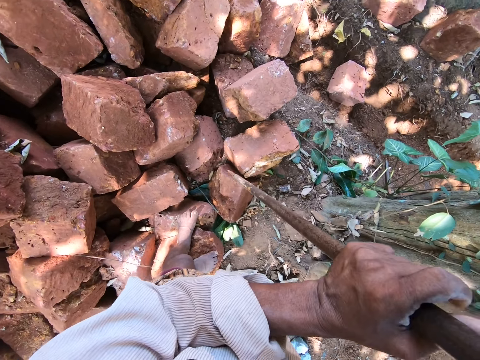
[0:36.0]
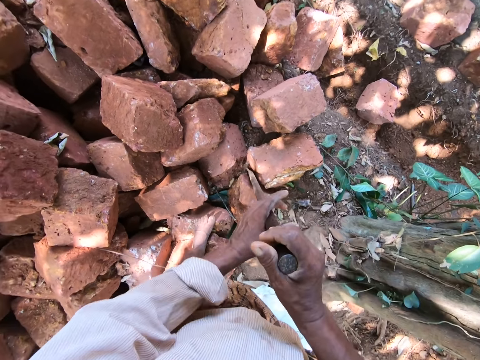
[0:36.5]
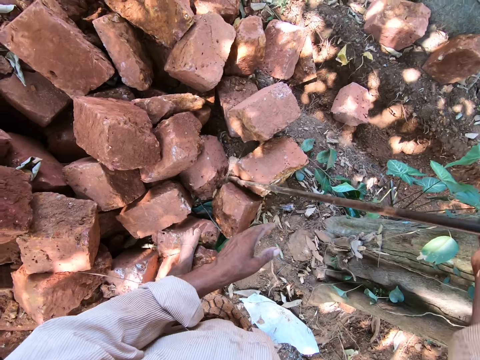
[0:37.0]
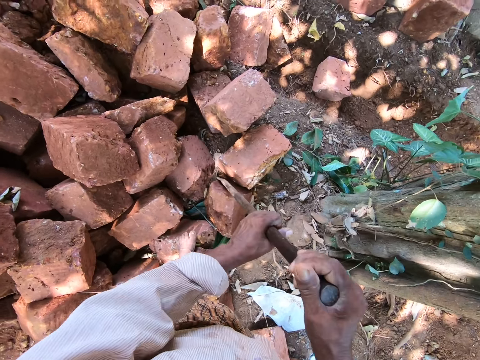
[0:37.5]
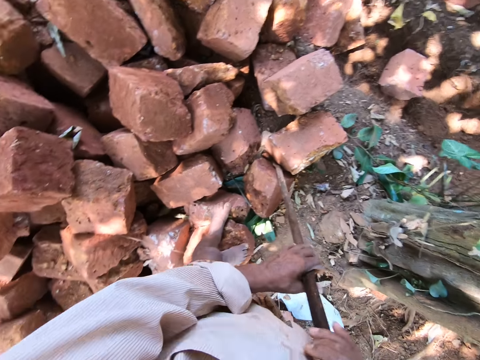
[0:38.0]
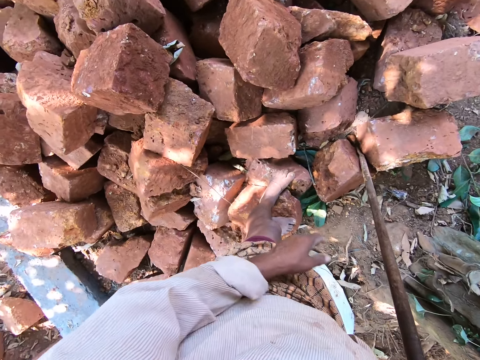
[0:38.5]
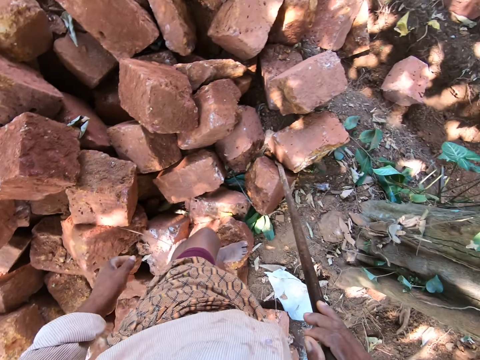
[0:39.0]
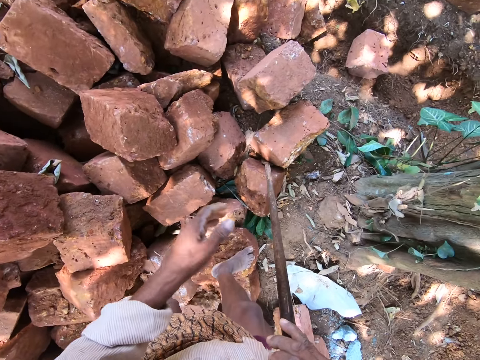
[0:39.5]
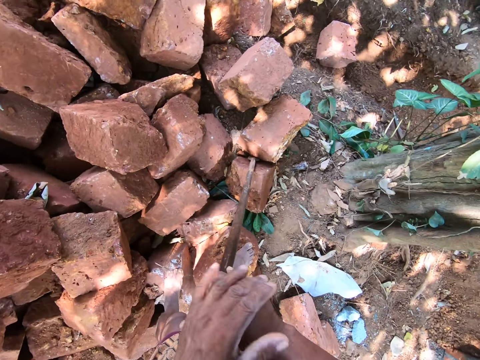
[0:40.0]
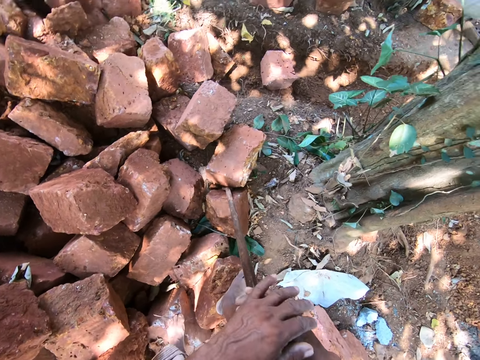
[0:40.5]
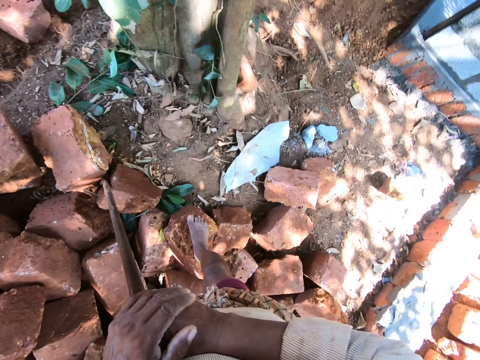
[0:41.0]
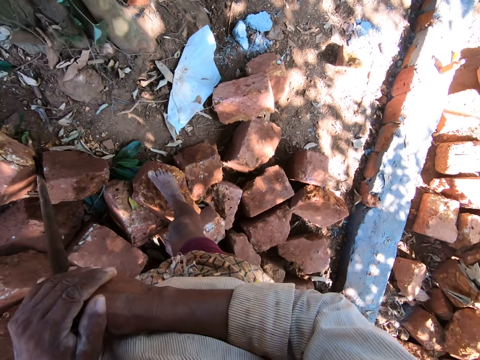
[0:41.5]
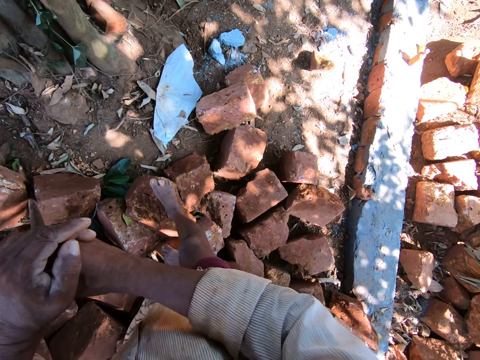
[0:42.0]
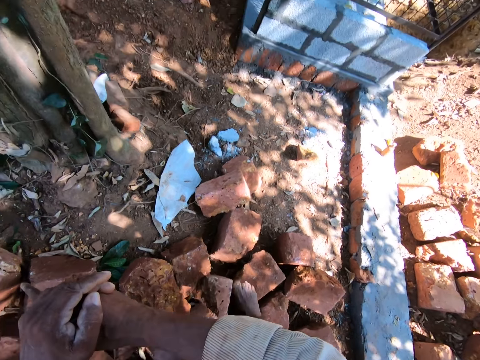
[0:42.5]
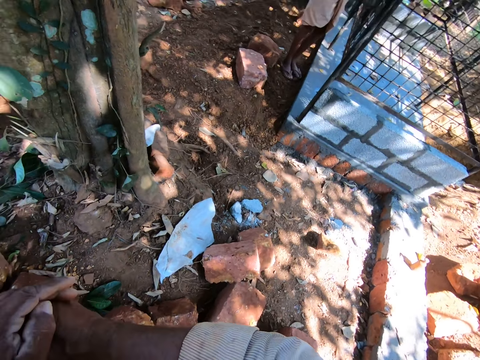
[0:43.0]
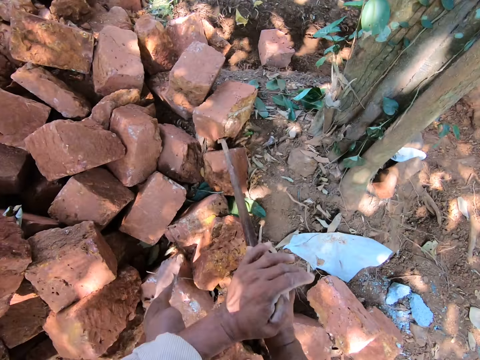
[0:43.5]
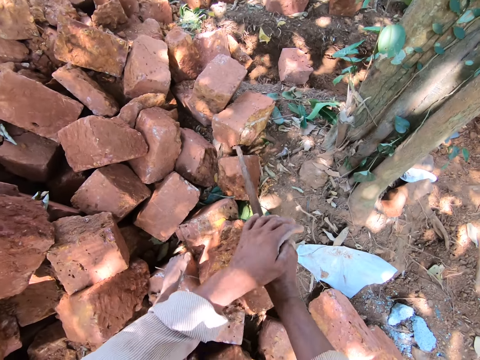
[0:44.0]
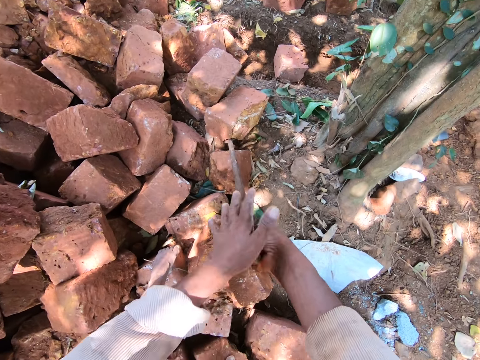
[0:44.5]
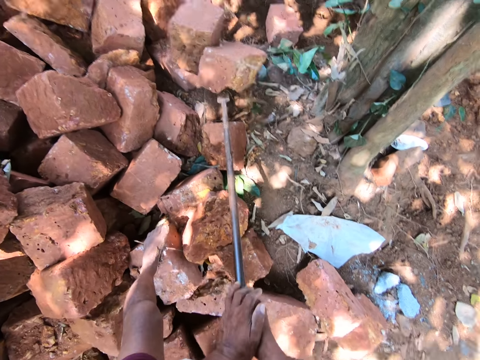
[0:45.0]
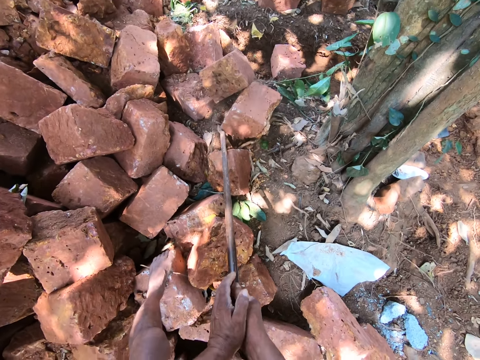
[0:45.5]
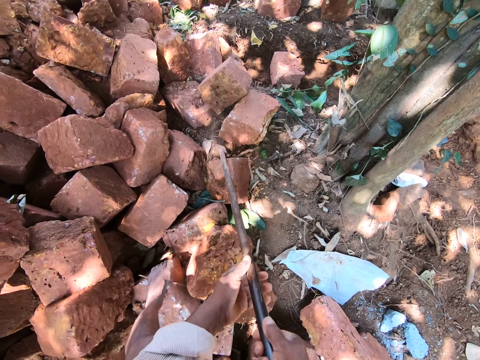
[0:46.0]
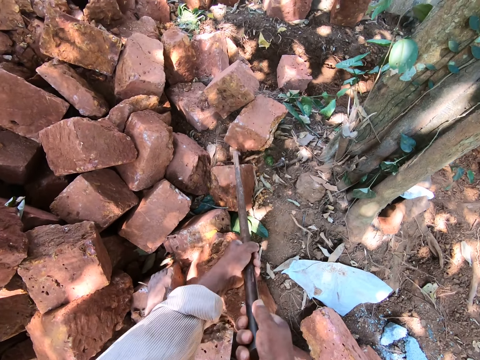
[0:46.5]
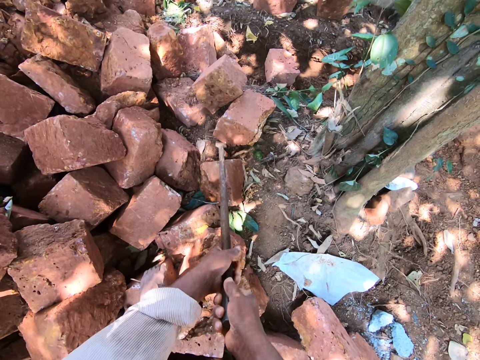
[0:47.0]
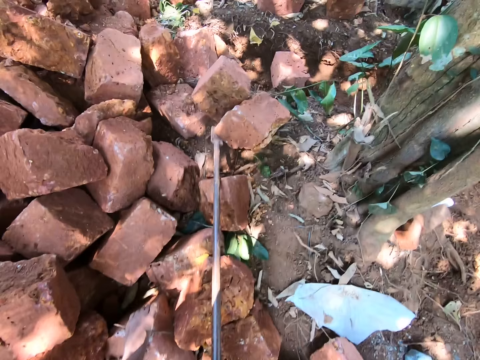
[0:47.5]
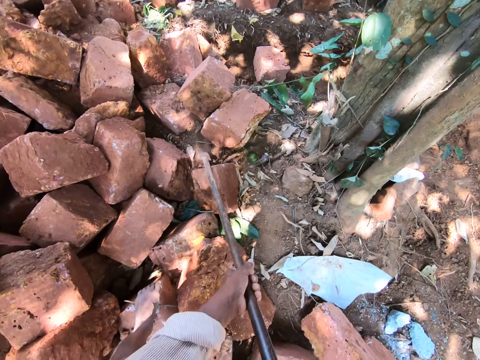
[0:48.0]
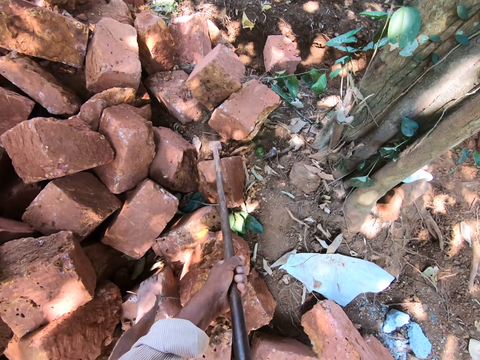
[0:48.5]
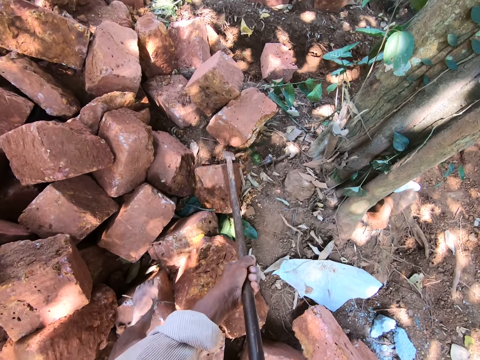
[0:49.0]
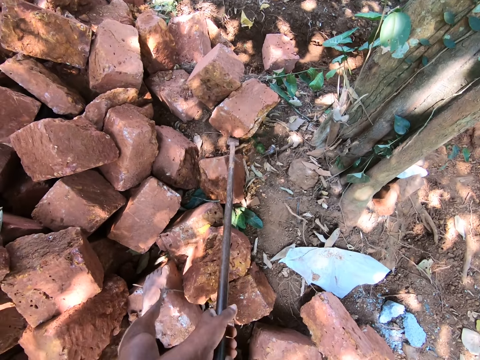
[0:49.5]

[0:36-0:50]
The camera wearer lifts the steel bar with both hands. He moves some rocks on the ground with the rod in his hands. He drops the steel bar on the ground. He sways the steel bar with the right hand. He lifts the steel bar with both hands. He drops the steel bar on the ground. He drops the left hand. He holds the steel bar with both hands. He looks around. He moves some rocks on the ground with the rod in his hands. He interacts with a man. He interacts with another man.

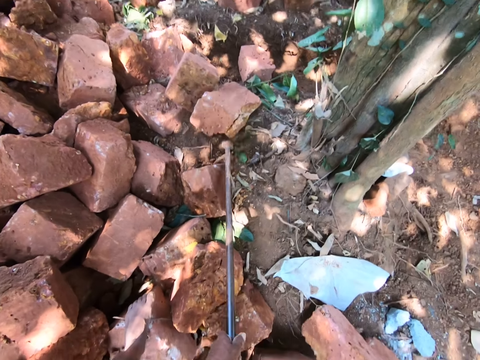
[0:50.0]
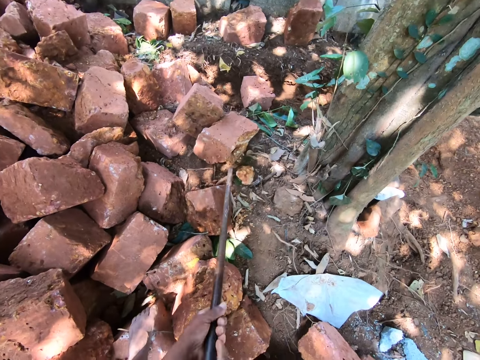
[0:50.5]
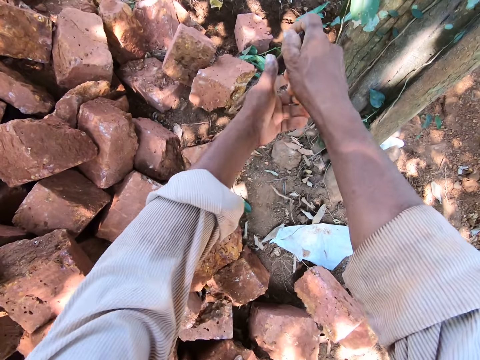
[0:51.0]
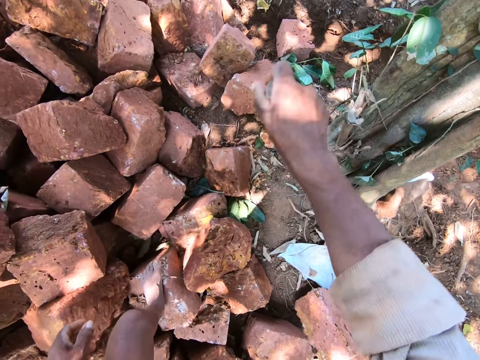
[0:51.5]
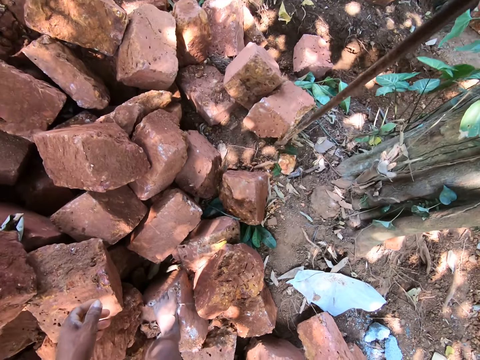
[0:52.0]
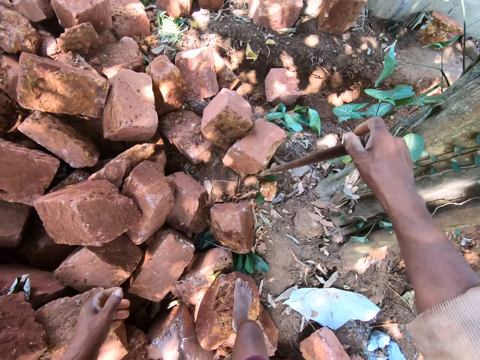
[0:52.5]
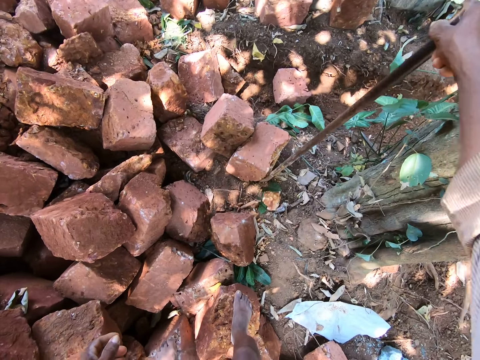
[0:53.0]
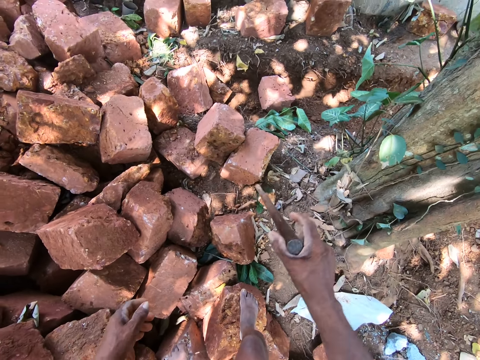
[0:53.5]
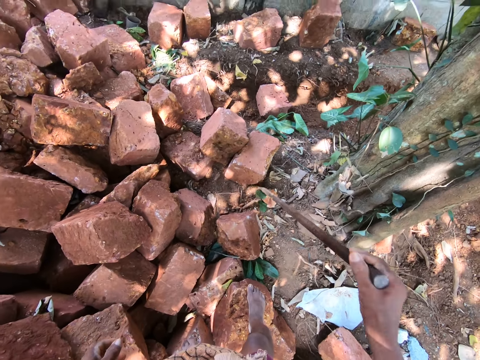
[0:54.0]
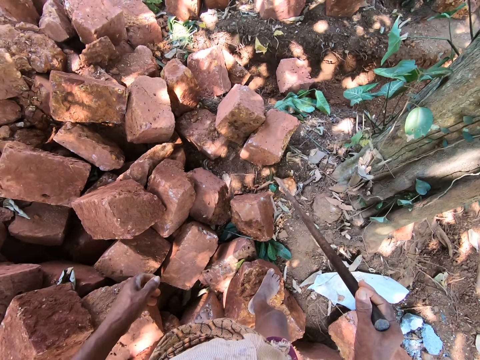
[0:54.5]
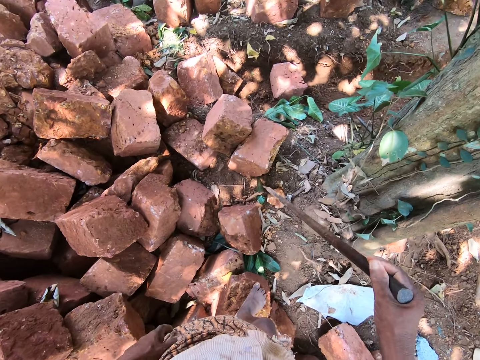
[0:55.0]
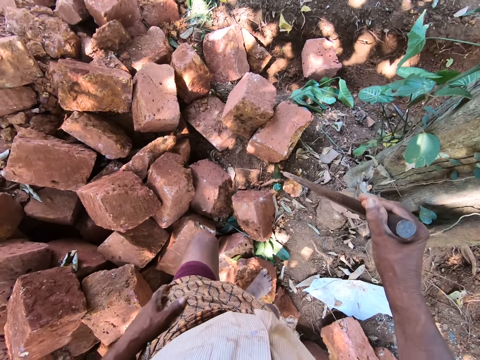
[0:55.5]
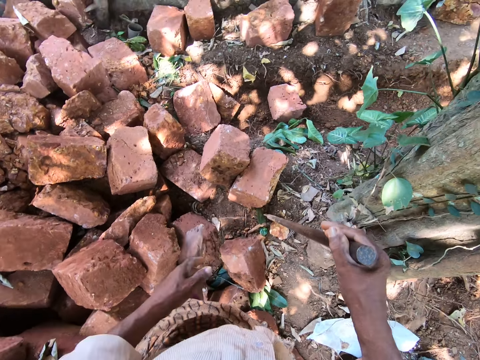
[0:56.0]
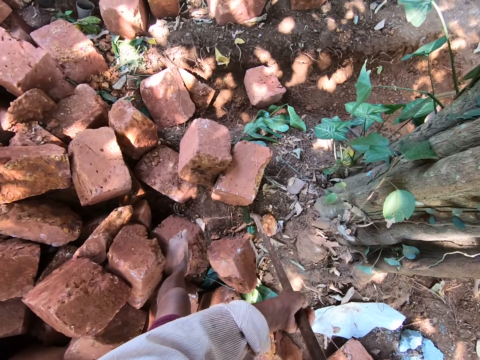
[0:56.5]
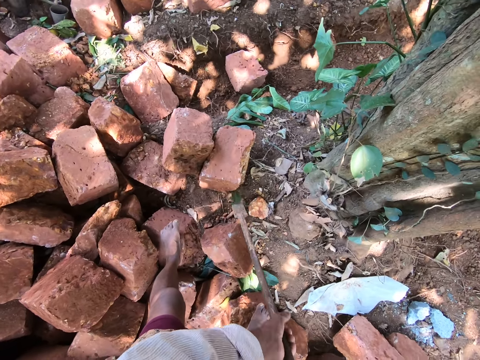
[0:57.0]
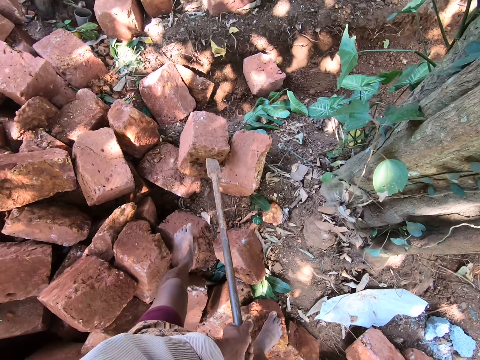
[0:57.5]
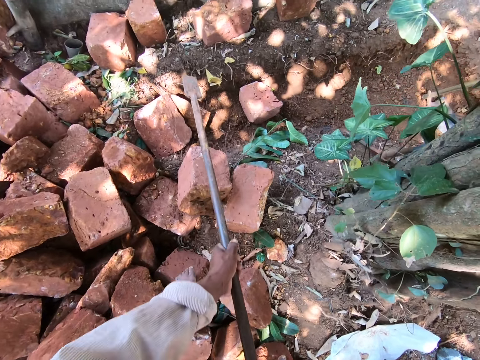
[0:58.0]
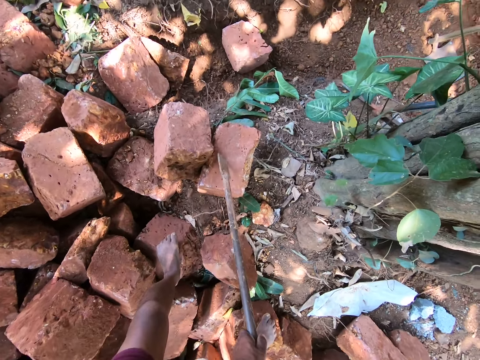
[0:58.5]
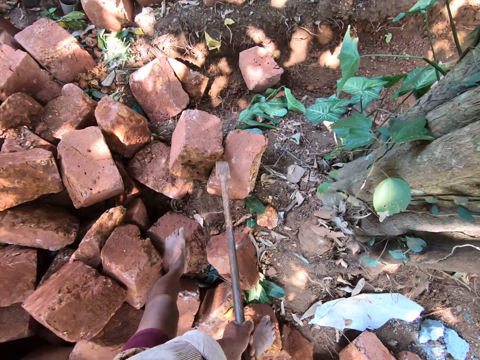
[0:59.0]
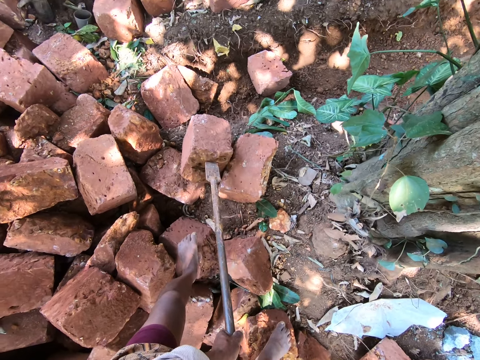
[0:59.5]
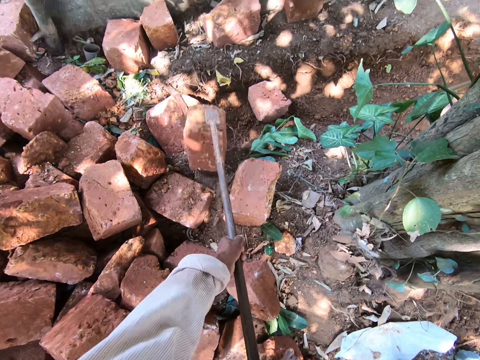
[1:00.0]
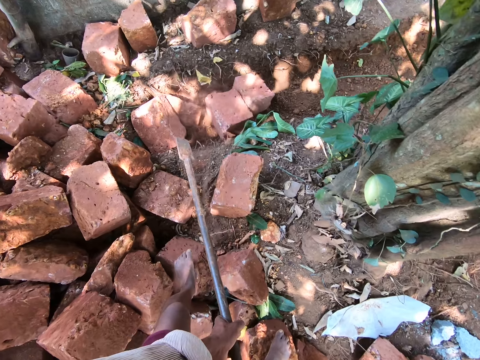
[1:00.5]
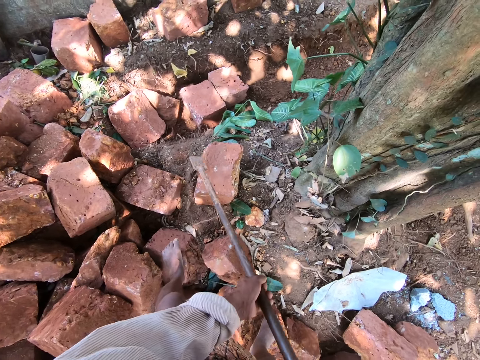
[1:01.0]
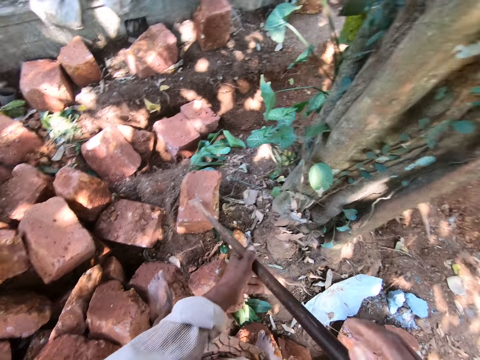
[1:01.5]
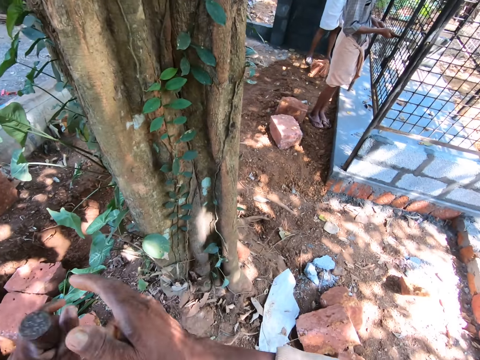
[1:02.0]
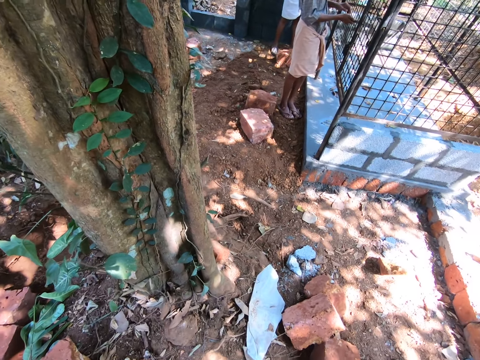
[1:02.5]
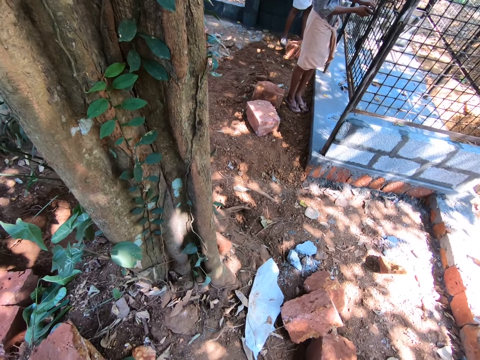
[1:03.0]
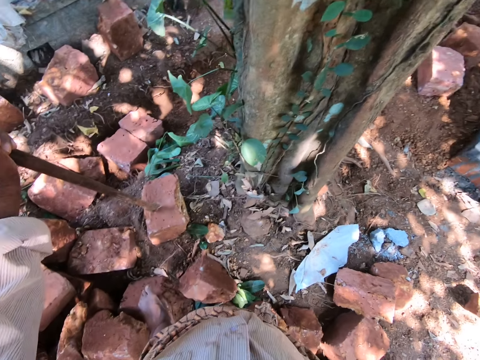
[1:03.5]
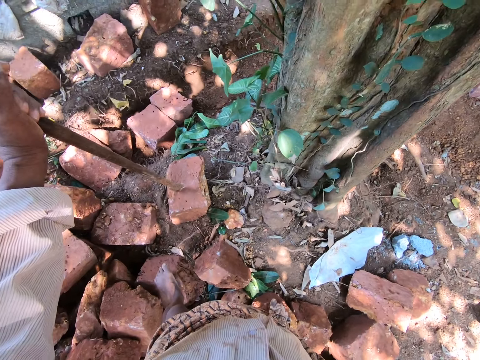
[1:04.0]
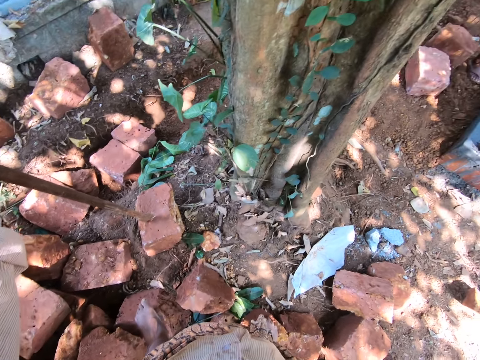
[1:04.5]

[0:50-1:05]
The camera wearer sways the steel bar in the right hand. He steps on the stone with the left leg. He lifts the steel bar with both hands. He moves some rocks on the ground with the rod in his hands. He looks around.
